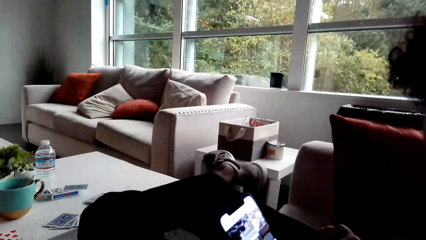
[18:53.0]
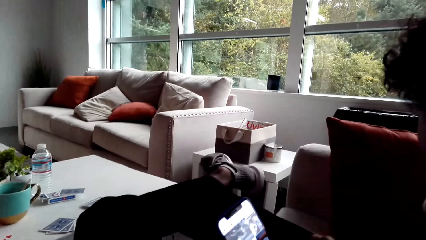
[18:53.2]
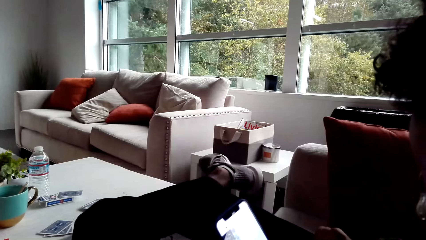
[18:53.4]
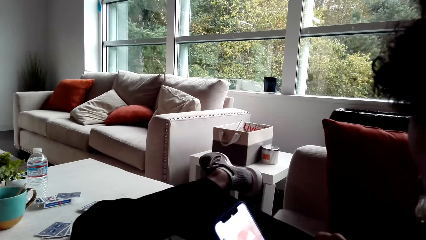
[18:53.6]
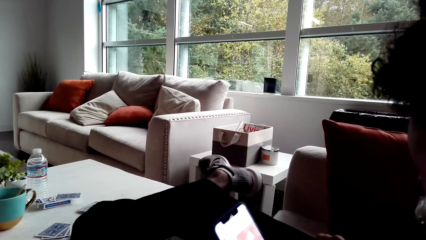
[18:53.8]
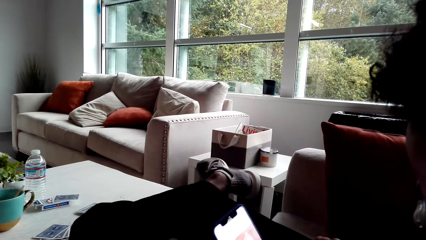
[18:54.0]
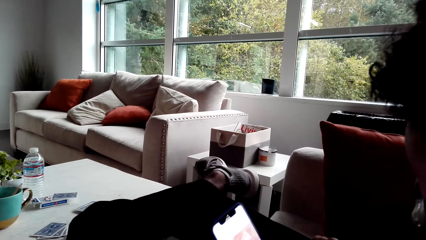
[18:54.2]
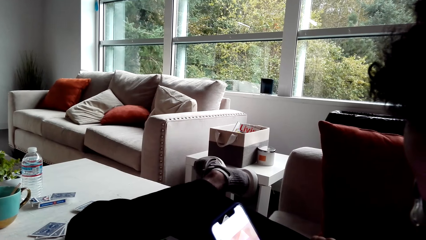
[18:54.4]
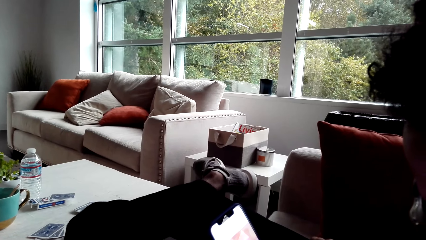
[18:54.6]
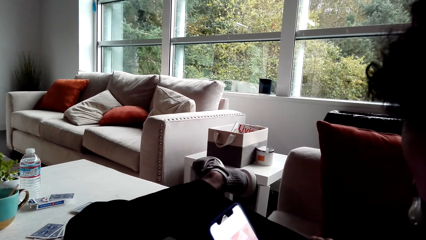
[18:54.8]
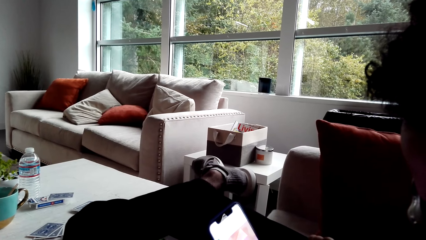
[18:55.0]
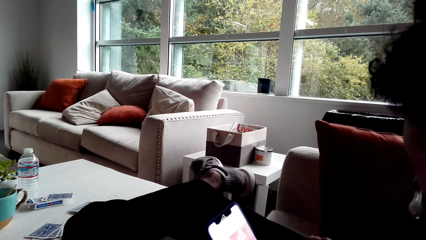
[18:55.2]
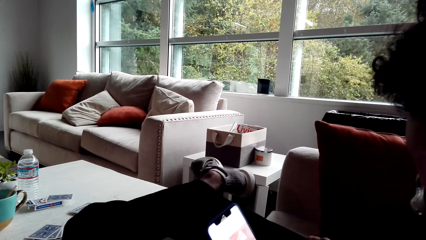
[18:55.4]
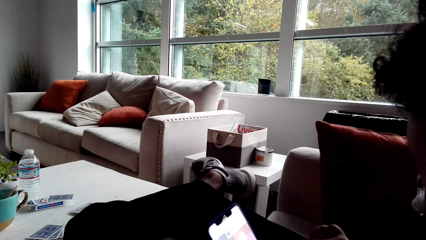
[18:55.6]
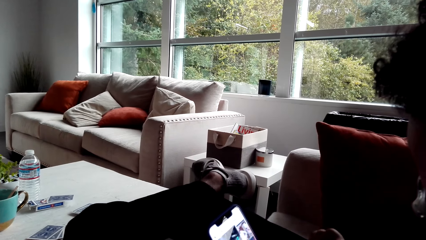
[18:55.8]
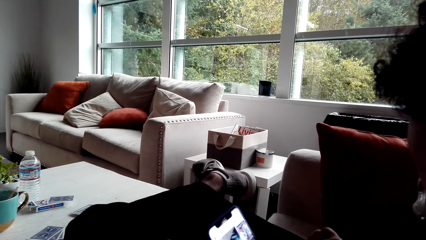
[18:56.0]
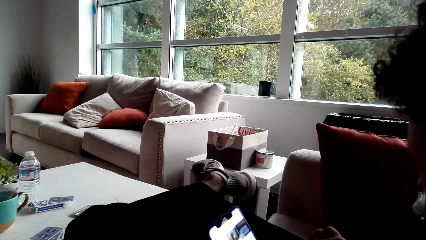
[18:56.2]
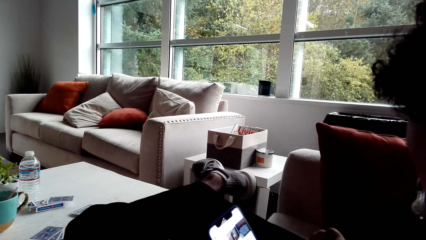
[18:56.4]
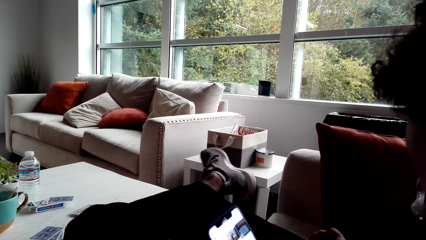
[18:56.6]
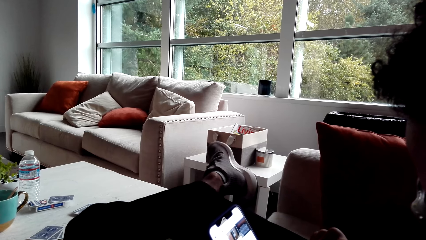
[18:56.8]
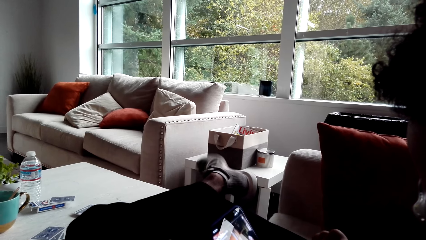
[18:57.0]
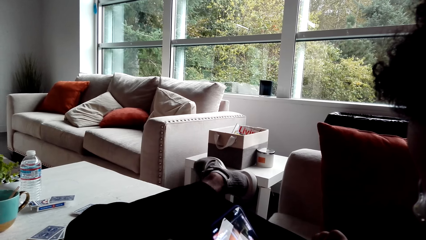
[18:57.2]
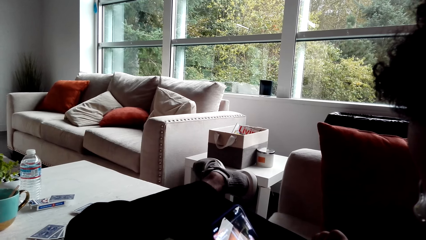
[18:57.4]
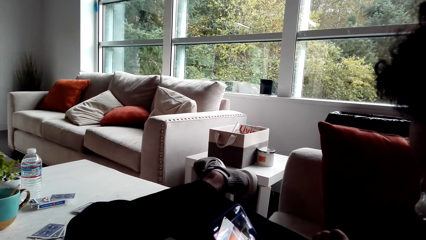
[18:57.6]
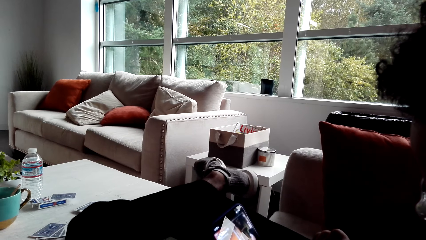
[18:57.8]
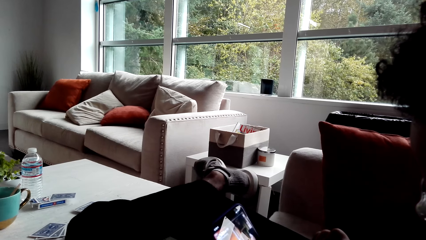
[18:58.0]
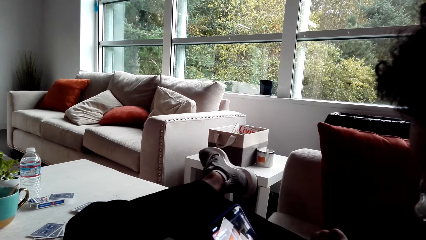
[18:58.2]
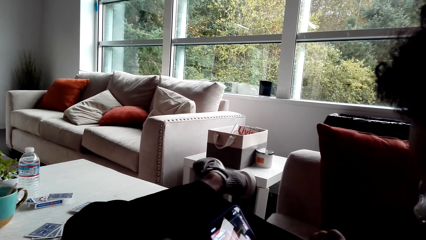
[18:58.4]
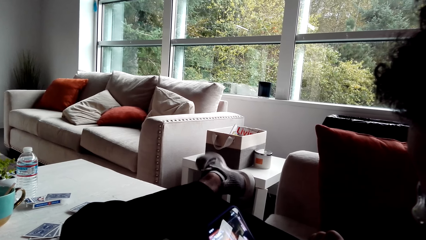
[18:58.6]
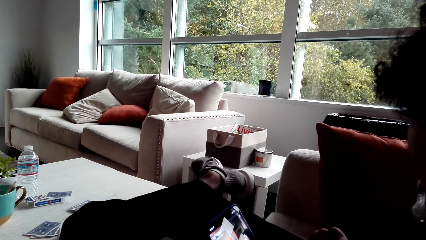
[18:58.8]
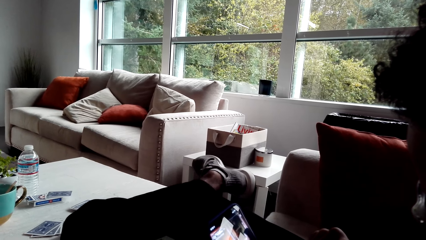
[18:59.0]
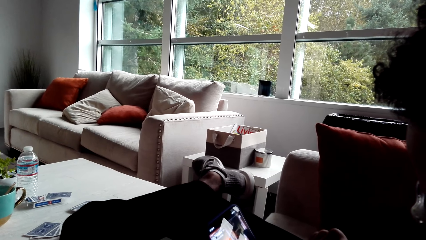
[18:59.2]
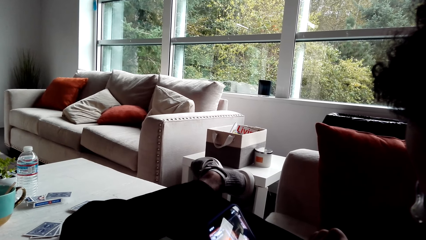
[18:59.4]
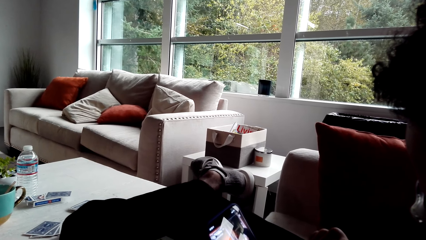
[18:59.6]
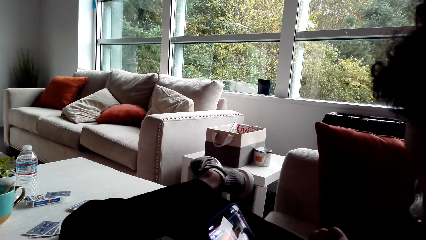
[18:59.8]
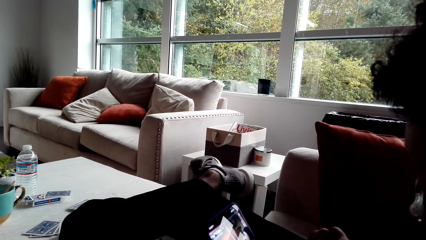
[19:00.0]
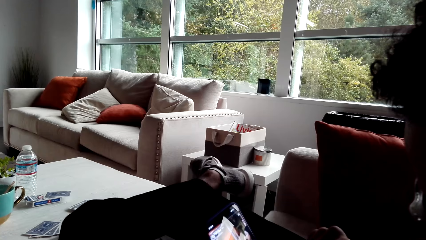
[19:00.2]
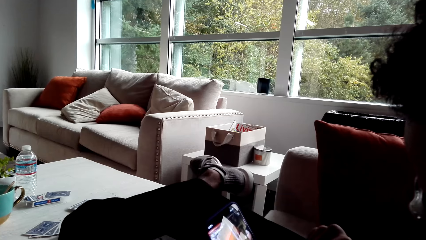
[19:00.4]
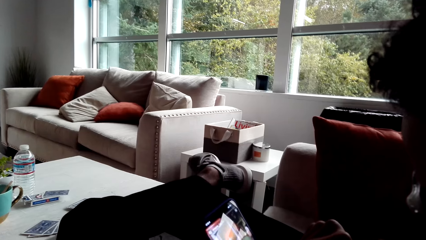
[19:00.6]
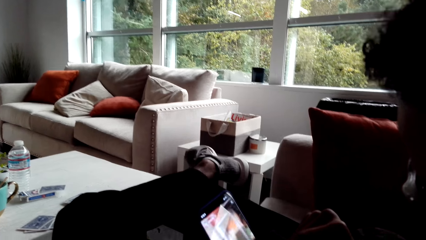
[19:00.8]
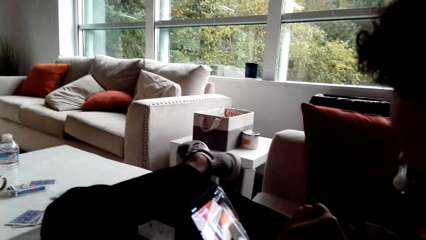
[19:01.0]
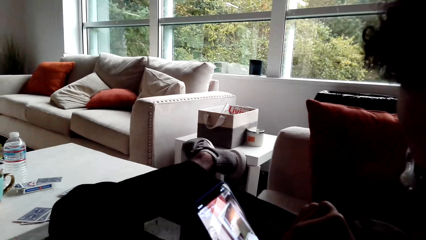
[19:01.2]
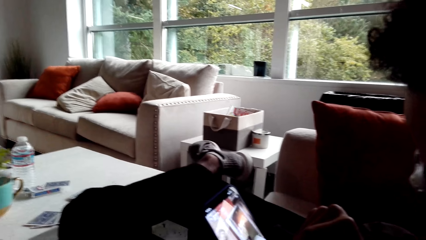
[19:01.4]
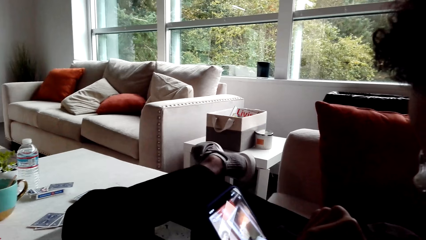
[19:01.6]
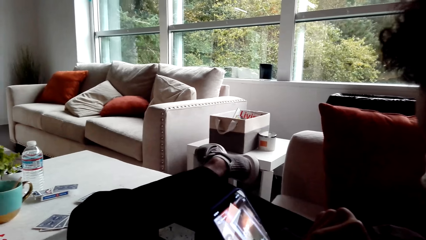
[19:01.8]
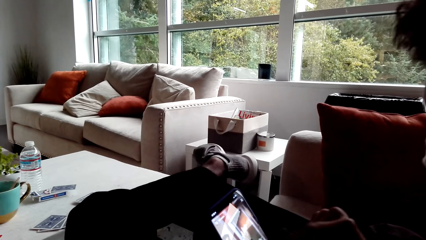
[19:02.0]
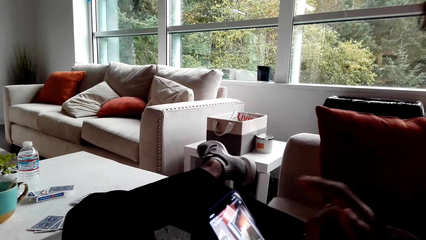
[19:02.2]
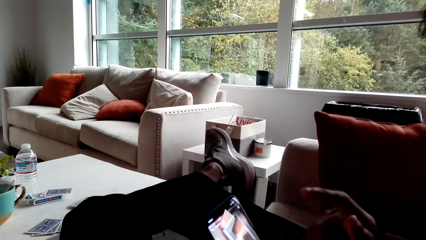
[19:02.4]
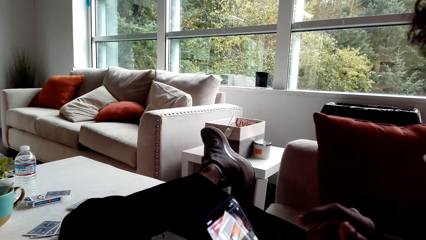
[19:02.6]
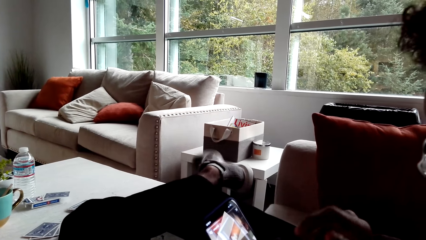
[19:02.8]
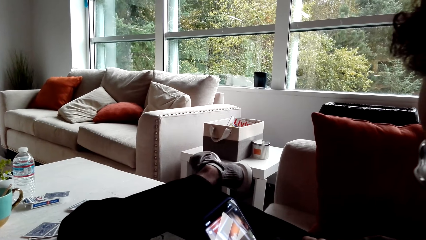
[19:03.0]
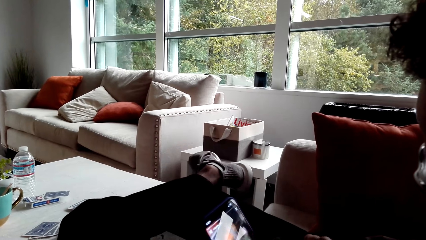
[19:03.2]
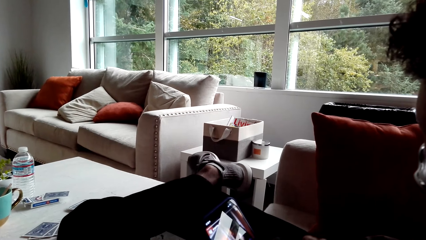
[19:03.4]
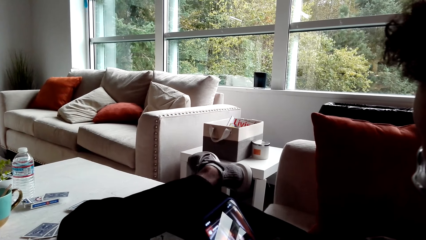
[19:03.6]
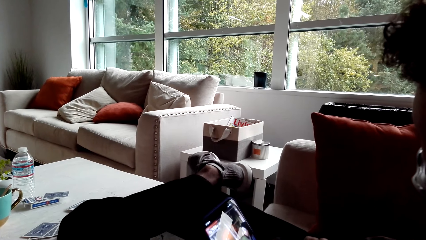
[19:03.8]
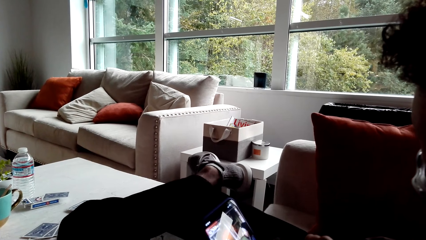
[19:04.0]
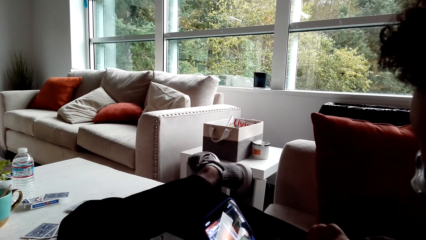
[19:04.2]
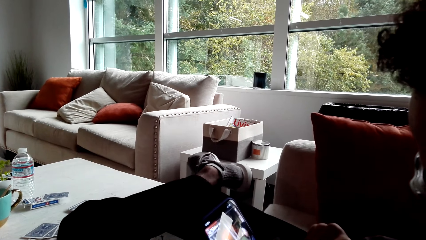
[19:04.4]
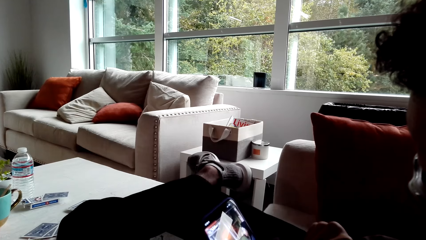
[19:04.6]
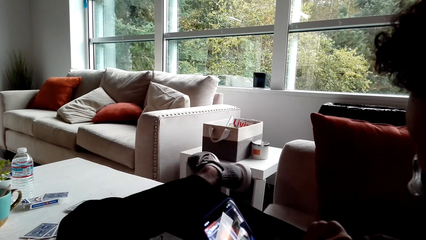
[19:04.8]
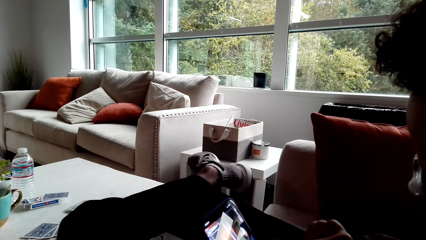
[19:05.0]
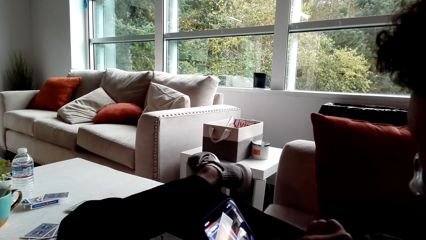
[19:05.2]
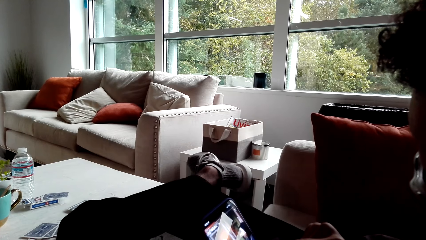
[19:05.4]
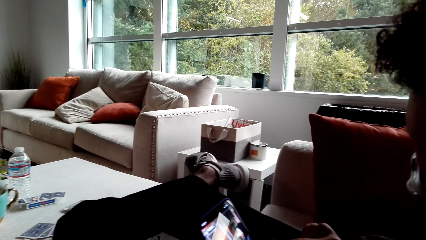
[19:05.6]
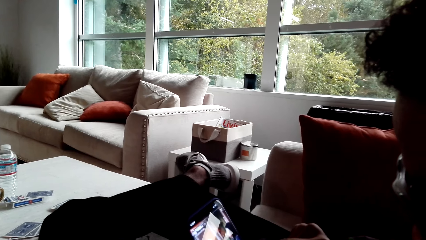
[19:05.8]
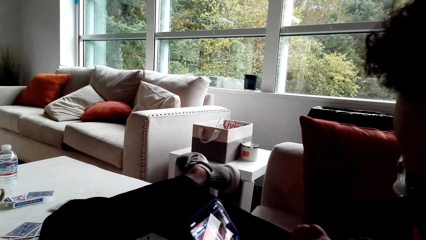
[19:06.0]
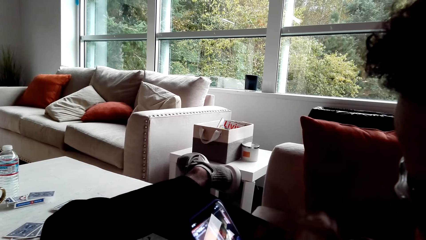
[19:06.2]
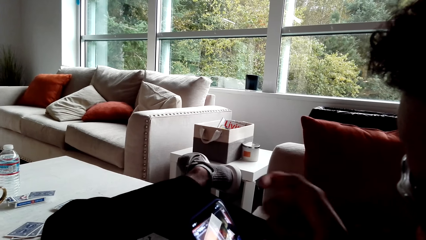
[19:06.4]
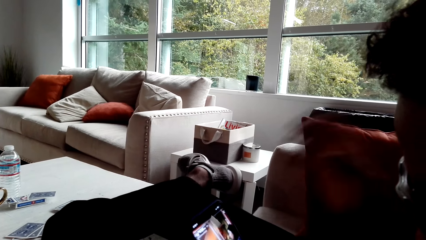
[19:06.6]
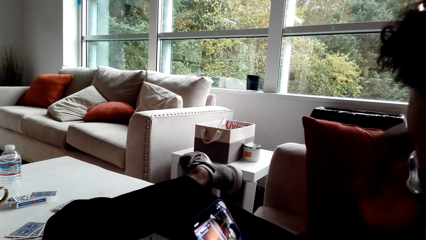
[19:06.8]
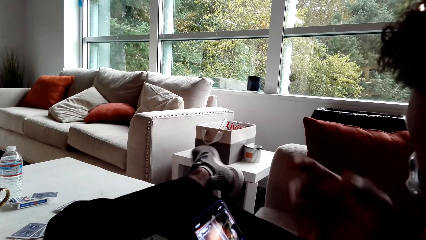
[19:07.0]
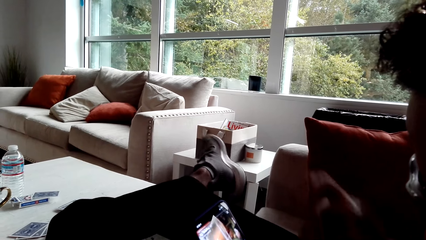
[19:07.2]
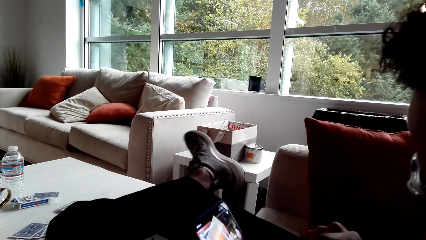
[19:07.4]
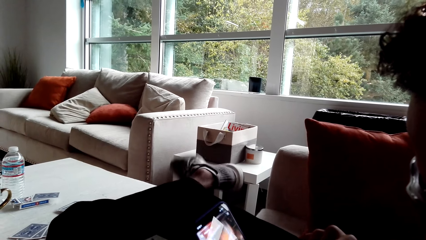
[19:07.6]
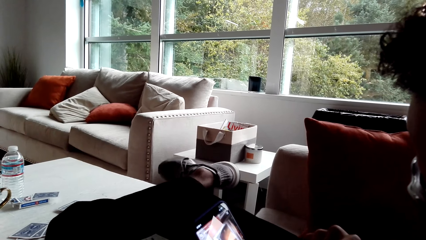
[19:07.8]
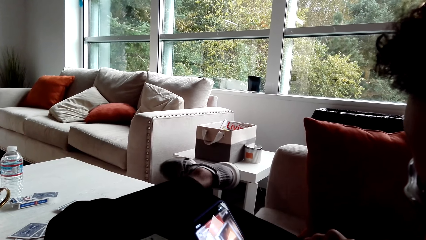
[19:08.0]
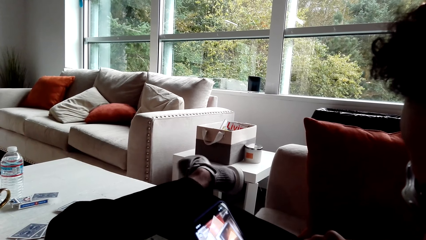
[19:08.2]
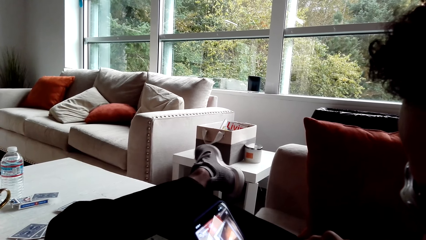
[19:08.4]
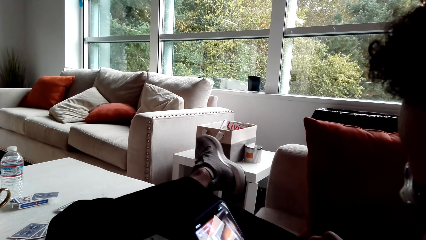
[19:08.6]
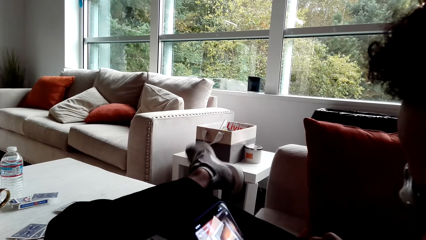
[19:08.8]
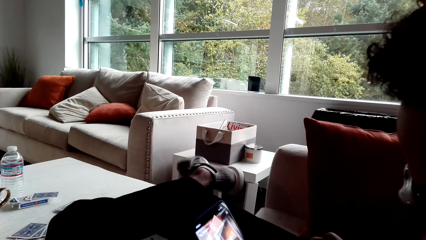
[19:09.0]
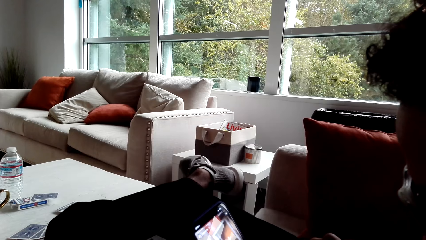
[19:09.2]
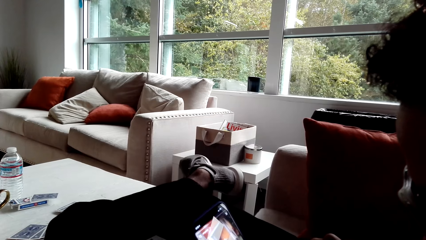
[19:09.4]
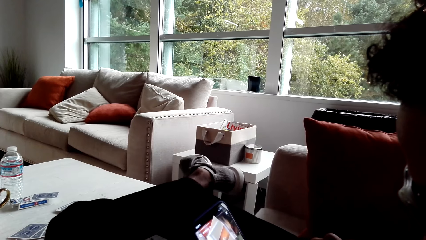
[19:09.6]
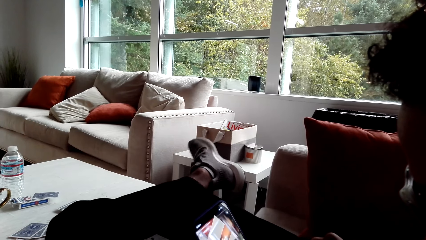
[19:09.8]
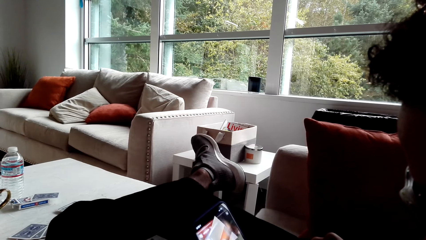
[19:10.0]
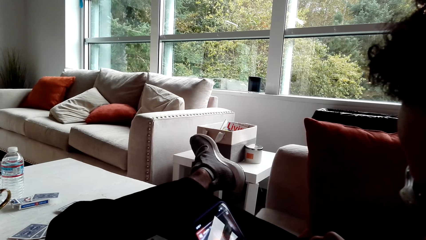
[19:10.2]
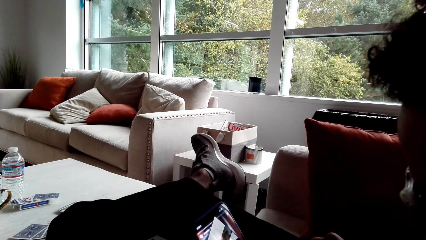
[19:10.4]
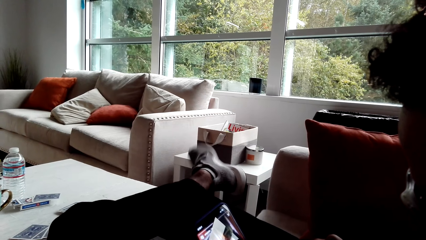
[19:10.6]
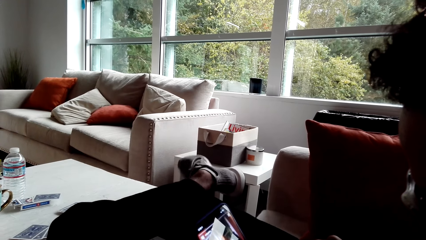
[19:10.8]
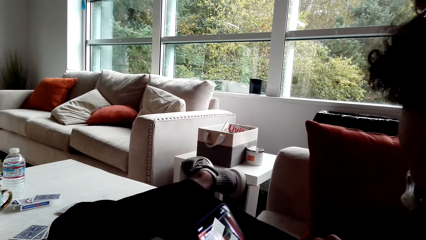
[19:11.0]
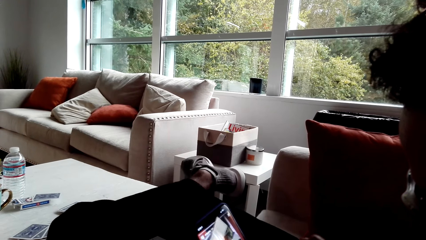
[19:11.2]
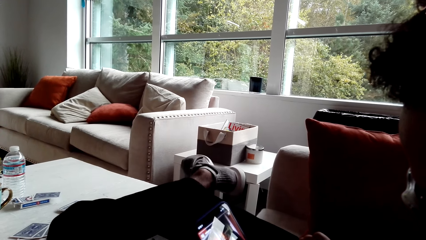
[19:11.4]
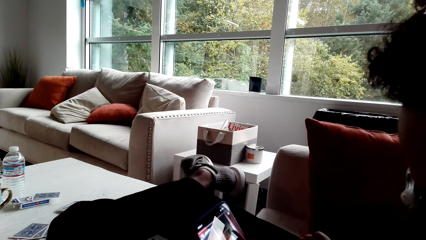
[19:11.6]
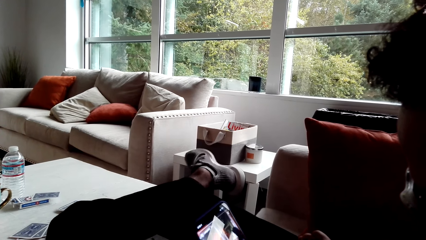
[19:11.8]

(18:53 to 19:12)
A person operates the mobile phone. The person moves the feet, operates the mobile phone, moves the feet, raises the hand and moves the feet.
